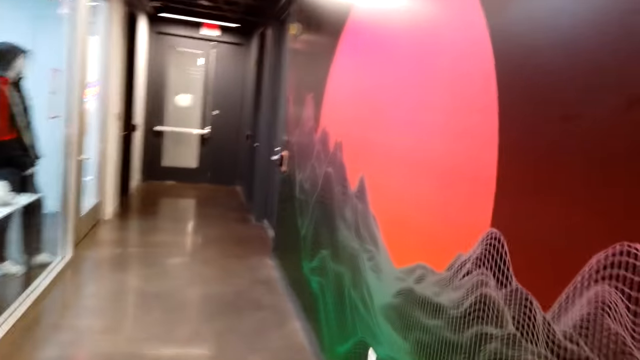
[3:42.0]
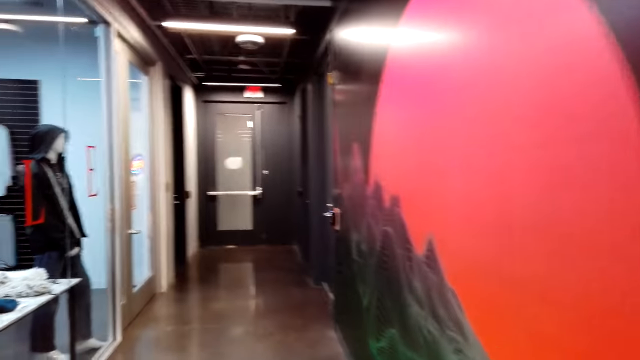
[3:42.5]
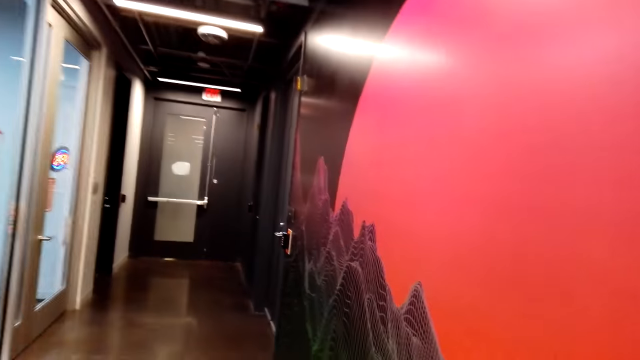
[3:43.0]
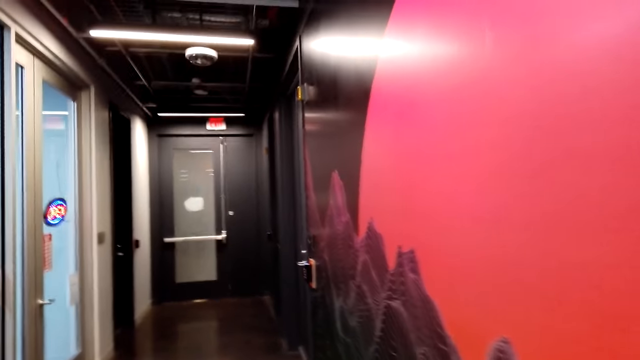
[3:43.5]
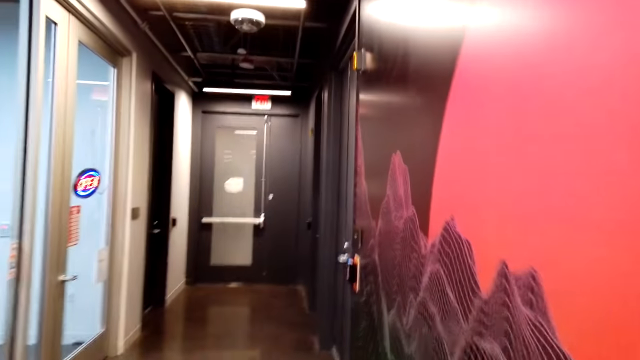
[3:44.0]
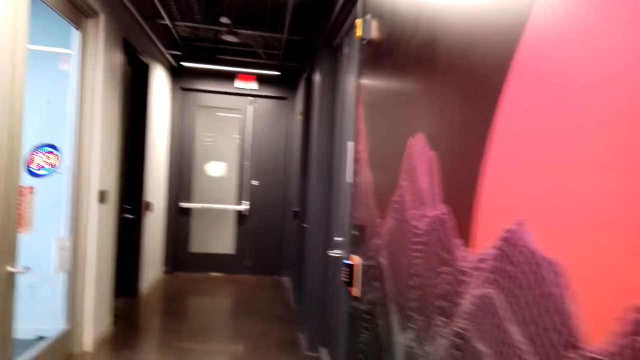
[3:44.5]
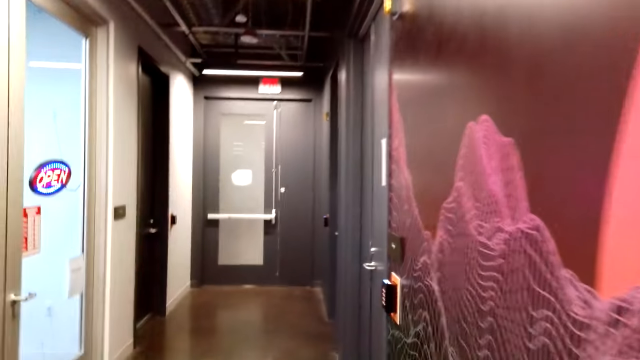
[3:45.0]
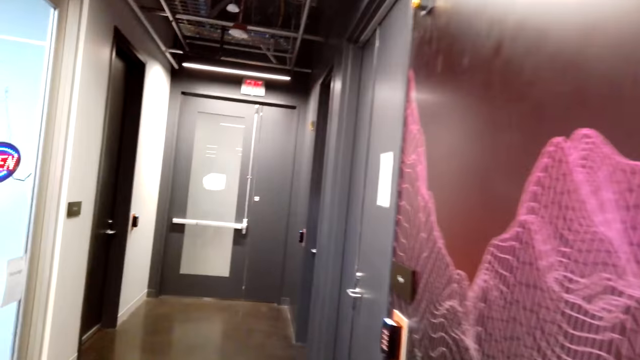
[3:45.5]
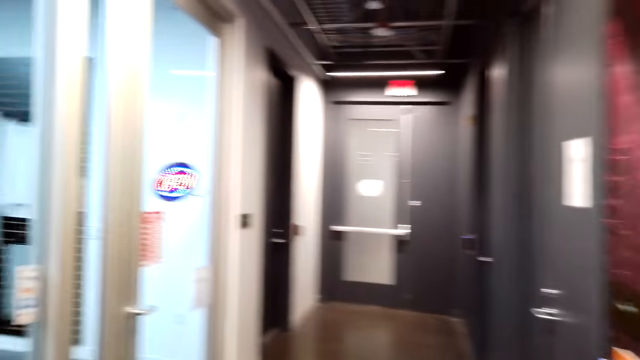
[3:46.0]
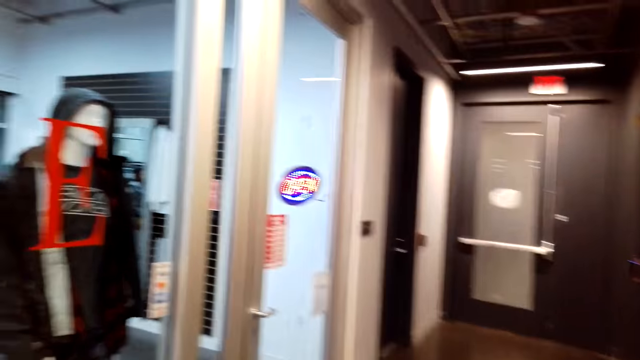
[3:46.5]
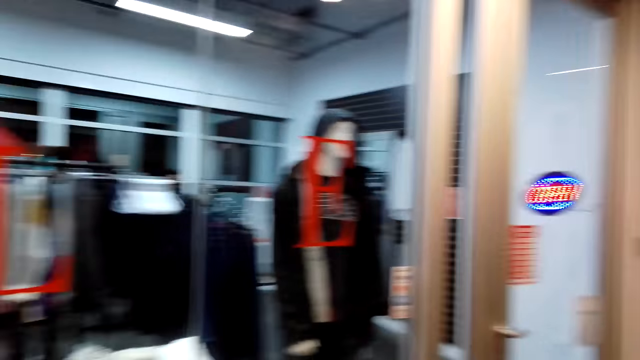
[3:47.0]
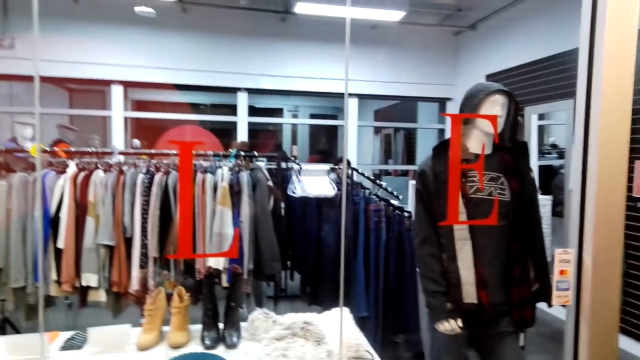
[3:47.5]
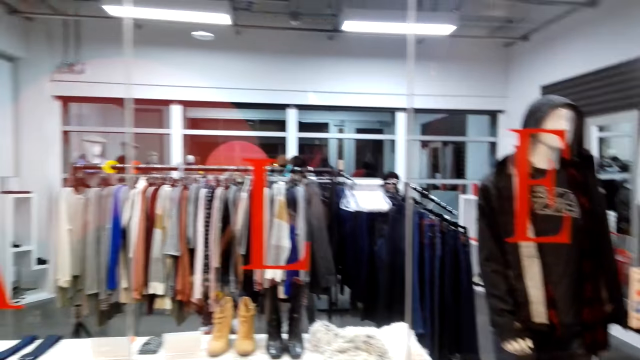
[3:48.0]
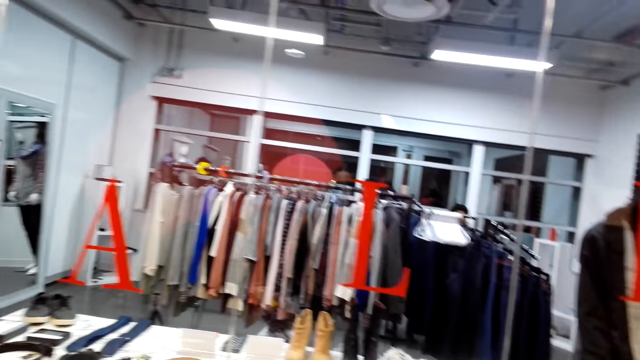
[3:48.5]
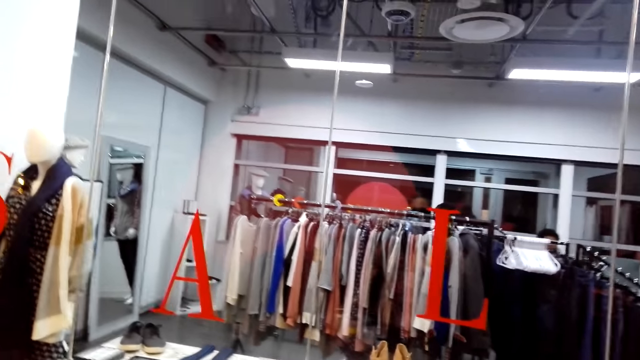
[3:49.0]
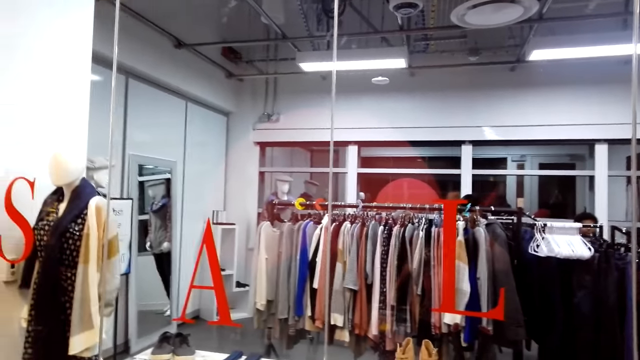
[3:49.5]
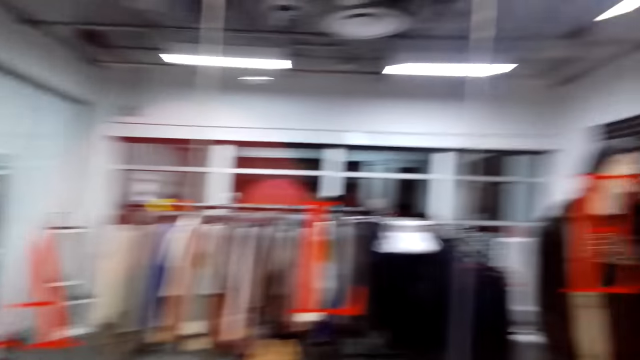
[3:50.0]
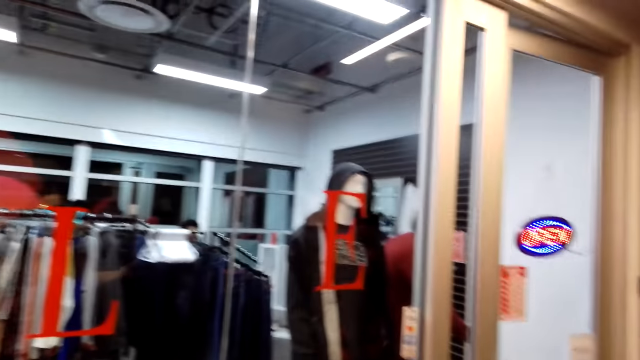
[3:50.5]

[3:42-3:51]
The camera wearer looks around.

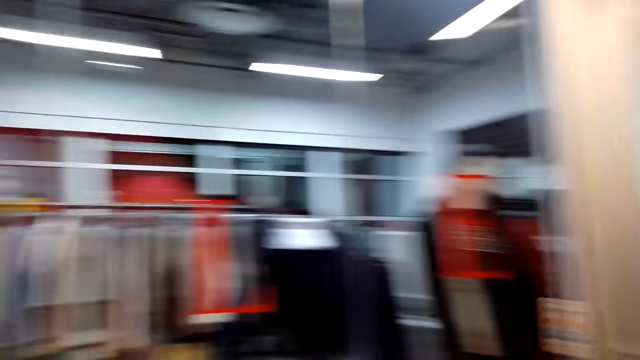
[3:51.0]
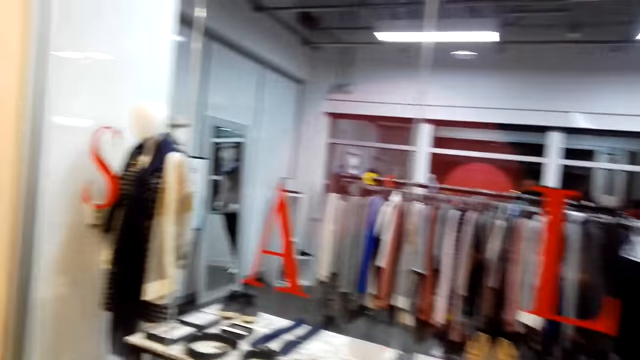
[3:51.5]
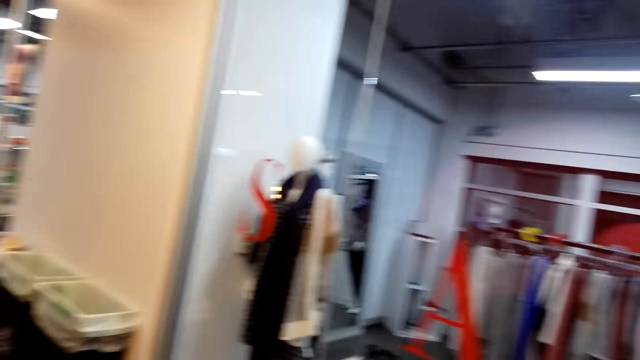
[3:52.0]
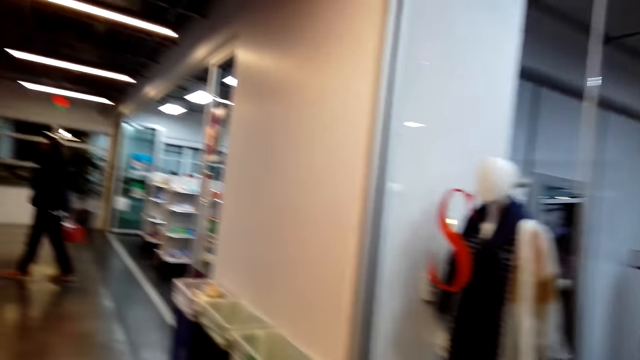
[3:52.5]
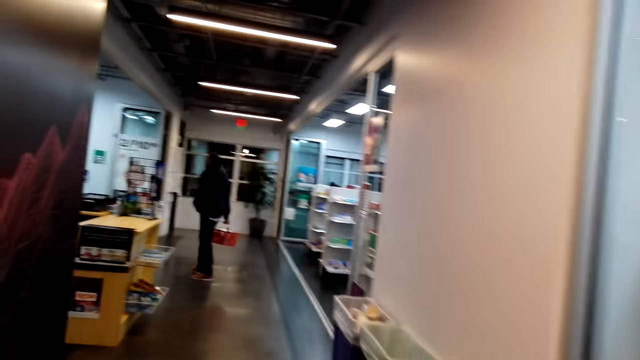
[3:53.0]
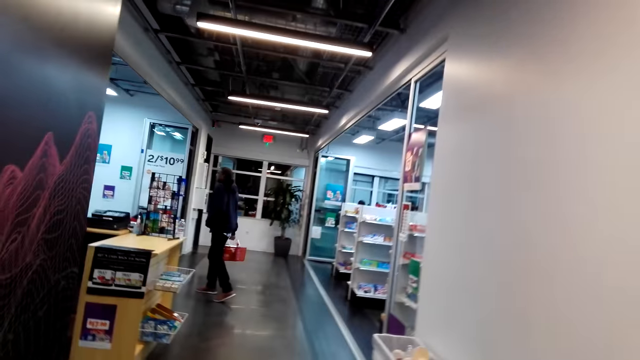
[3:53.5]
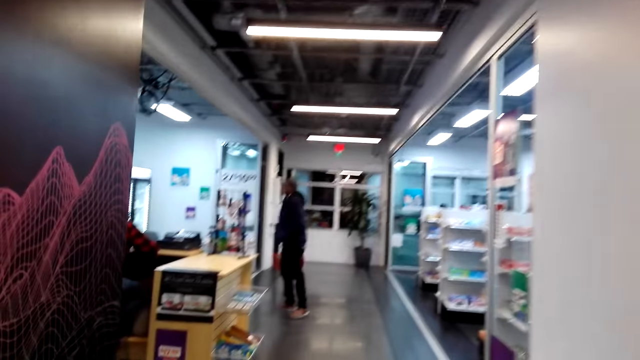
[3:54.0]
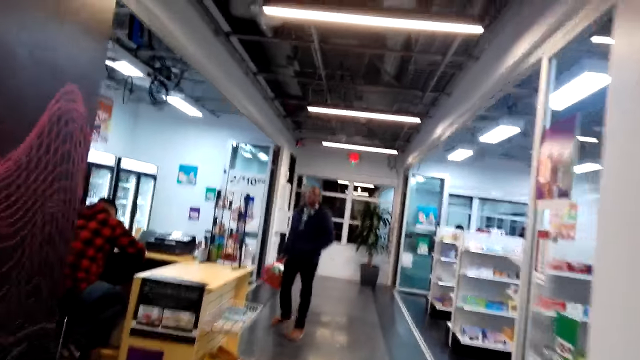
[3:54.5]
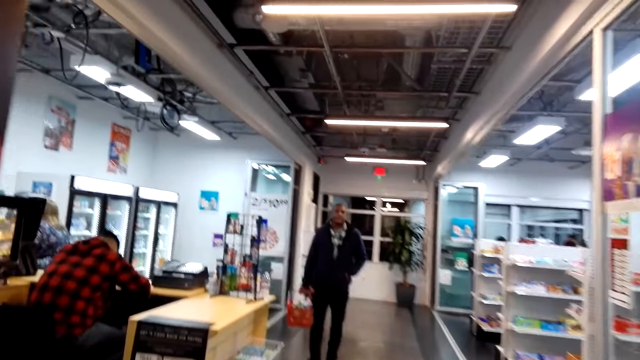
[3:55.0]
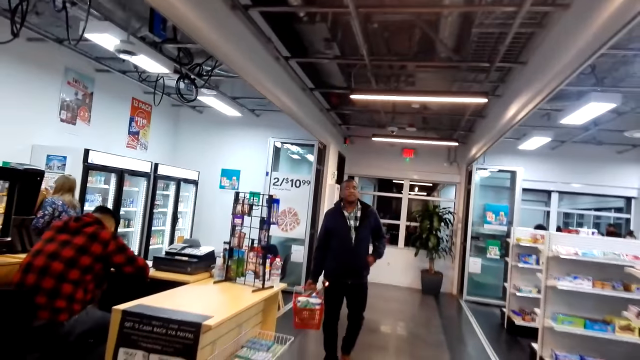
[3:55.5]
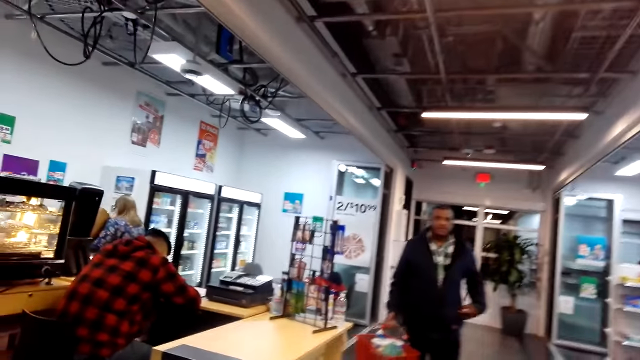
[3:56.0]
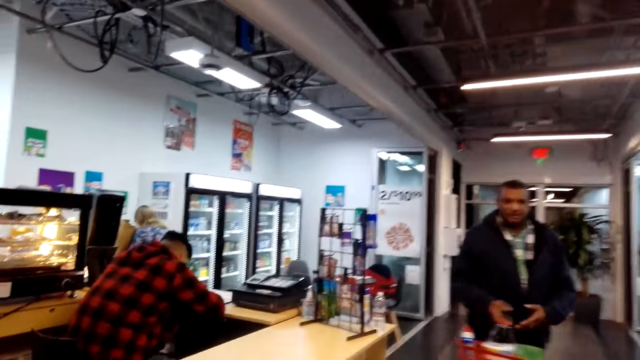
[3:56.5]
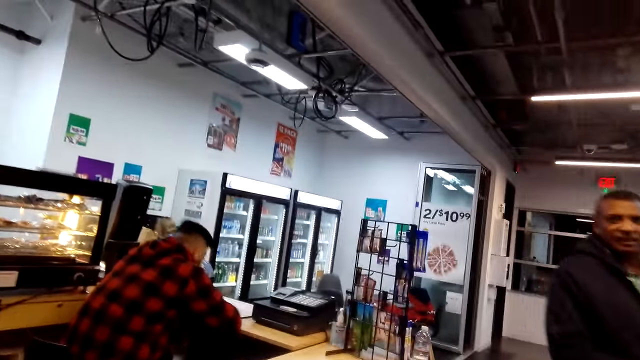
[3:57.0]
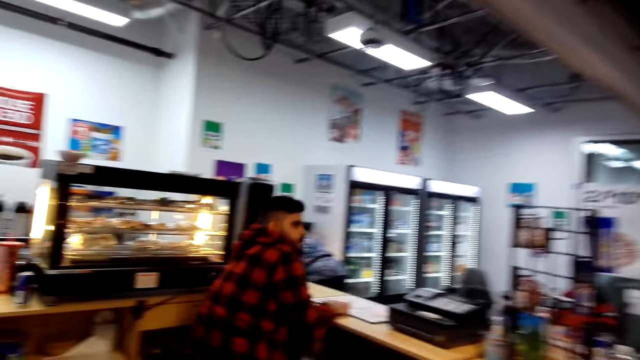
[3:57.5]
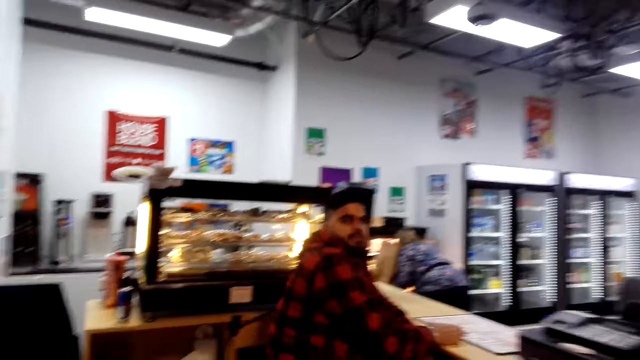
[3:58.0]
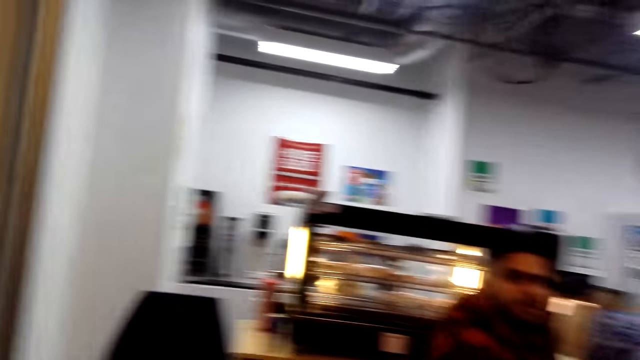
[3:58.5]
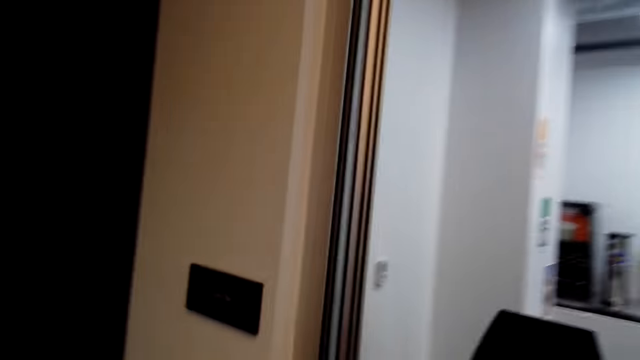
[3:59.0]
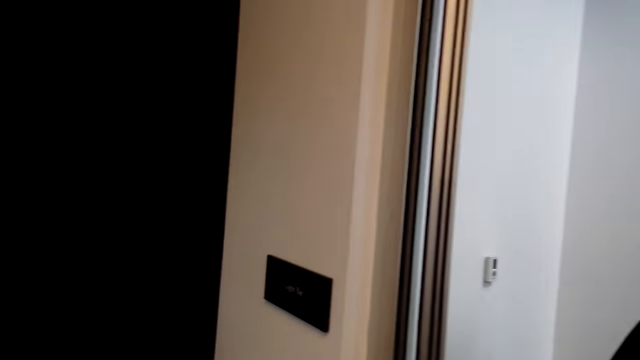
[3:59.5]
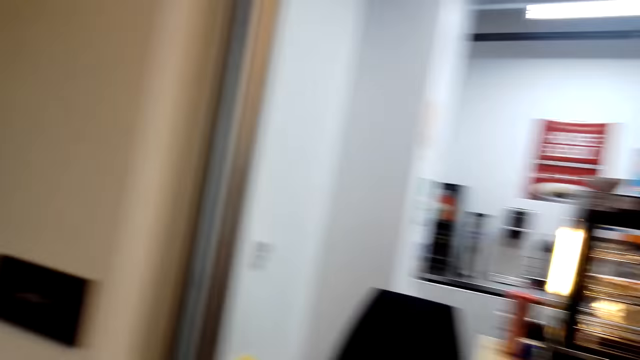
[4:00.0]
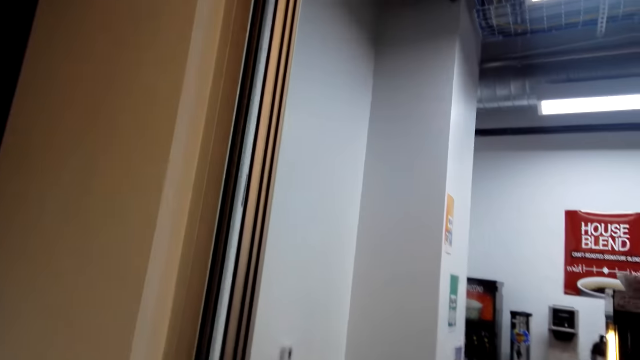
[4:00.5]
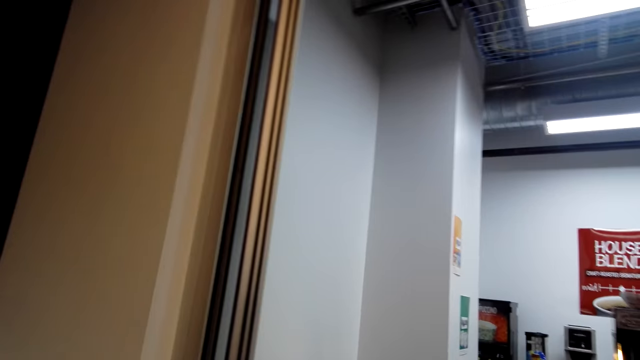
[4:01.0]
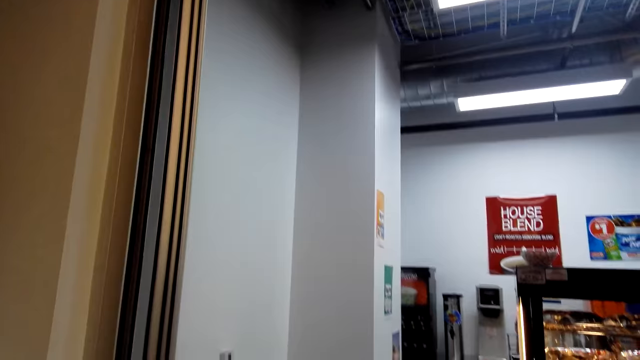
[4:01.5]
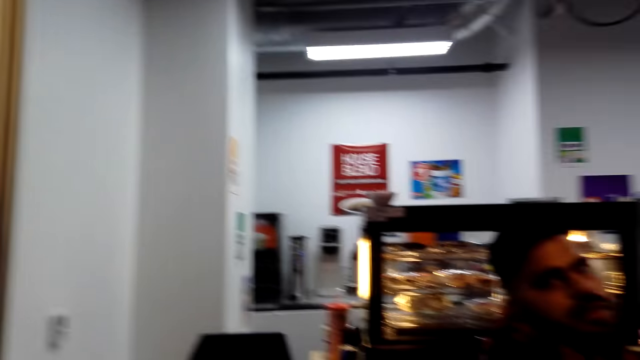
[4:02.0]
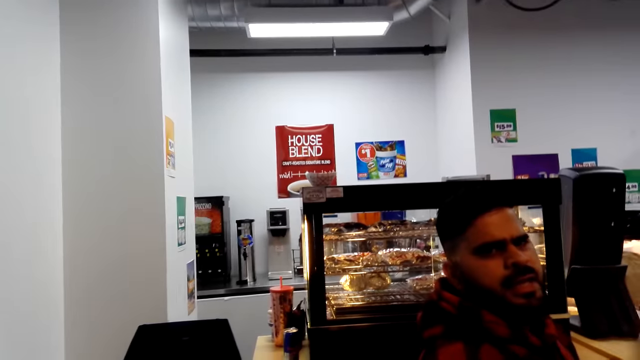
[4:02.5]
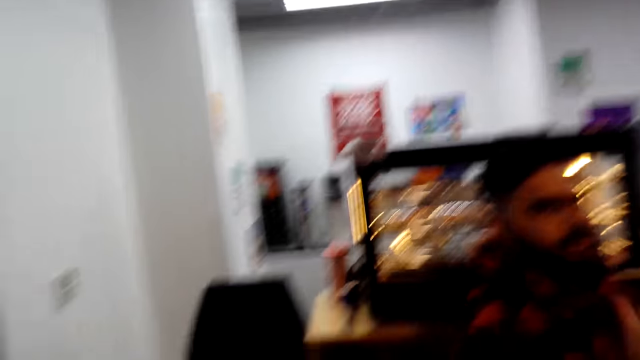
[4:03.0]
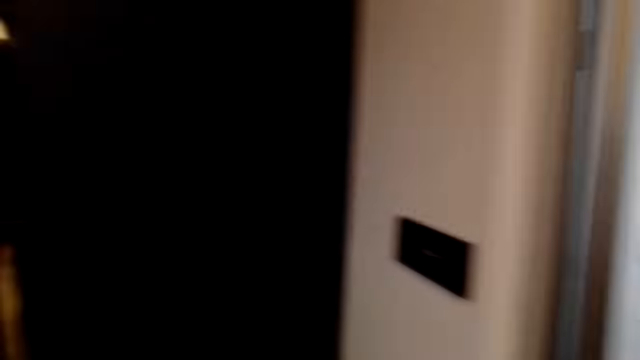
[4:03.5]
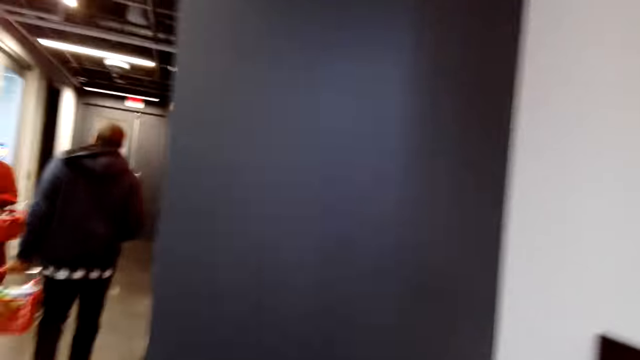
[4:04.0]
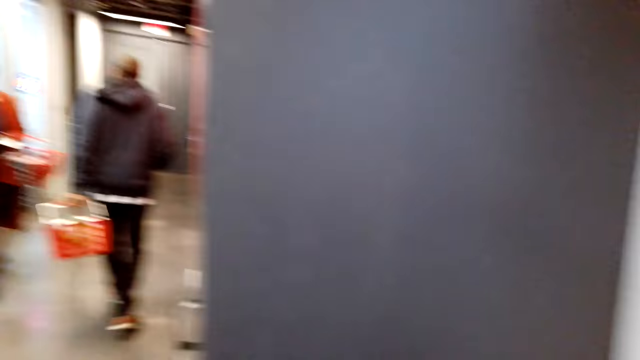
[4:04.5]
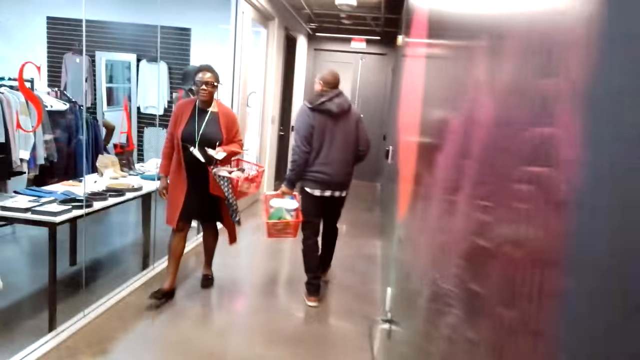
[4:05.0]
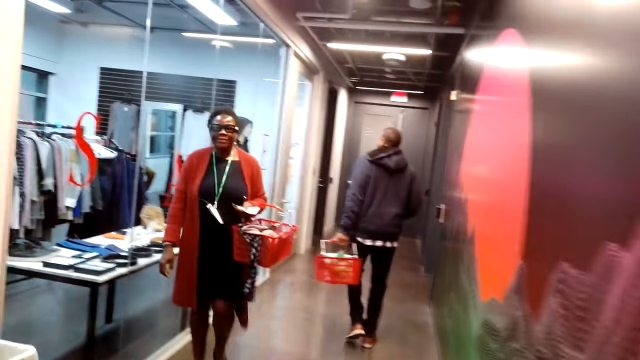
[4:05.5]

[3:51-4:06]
A man steps forward. The camera wearer steps forward. The man looks around. Another man looks around. The camera wearer looks around. The other man looks at the camera wearer. The camera wearer talks to a person and looks around. A lady steps forward.
